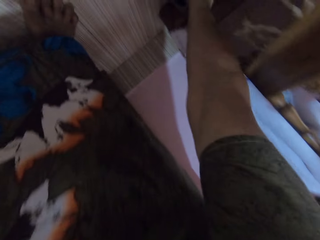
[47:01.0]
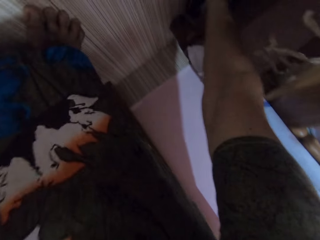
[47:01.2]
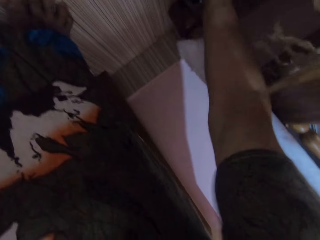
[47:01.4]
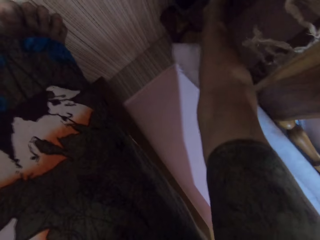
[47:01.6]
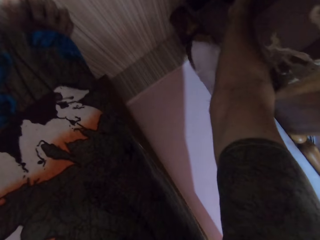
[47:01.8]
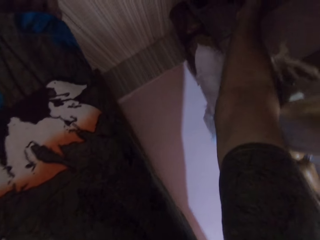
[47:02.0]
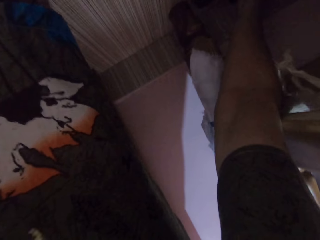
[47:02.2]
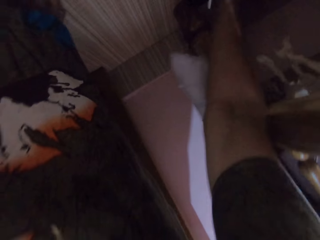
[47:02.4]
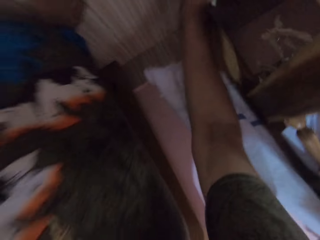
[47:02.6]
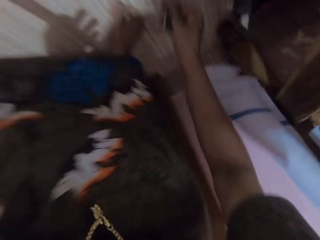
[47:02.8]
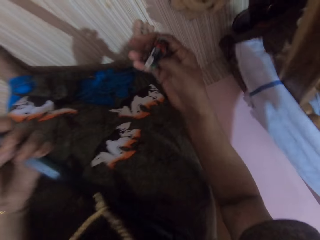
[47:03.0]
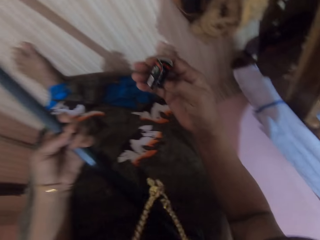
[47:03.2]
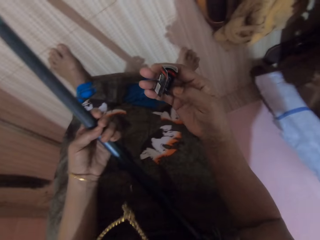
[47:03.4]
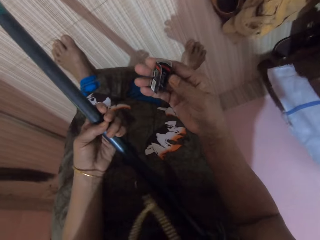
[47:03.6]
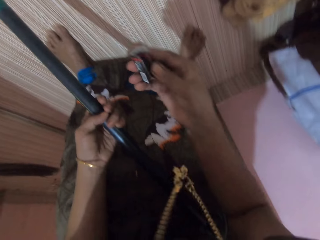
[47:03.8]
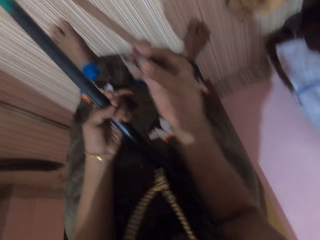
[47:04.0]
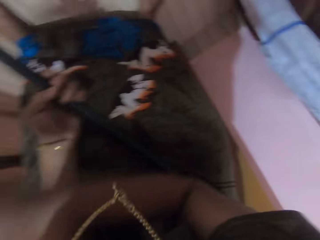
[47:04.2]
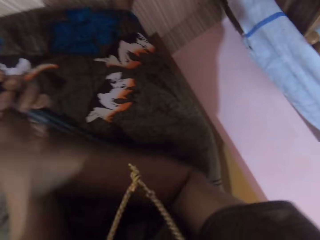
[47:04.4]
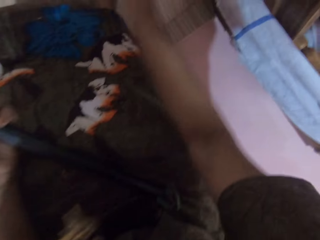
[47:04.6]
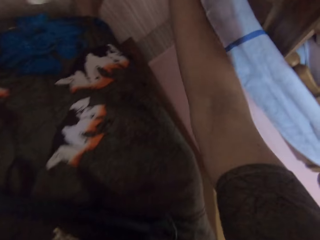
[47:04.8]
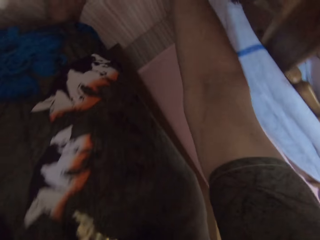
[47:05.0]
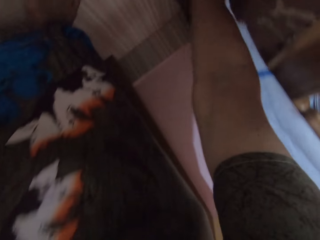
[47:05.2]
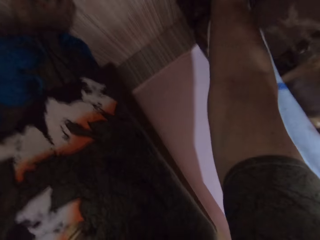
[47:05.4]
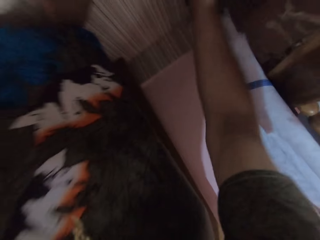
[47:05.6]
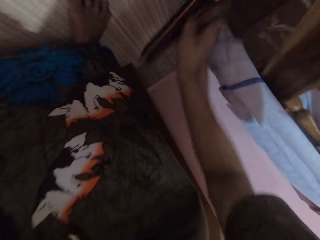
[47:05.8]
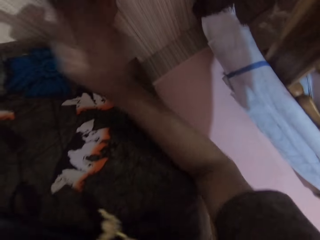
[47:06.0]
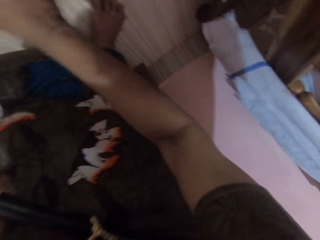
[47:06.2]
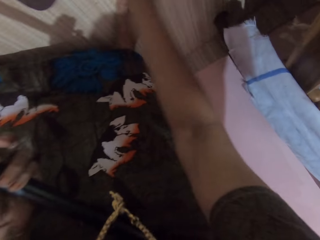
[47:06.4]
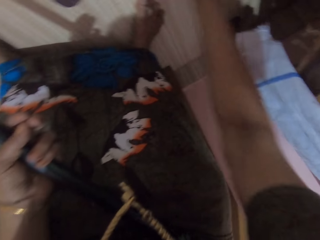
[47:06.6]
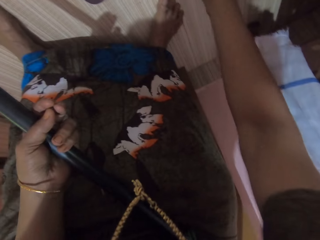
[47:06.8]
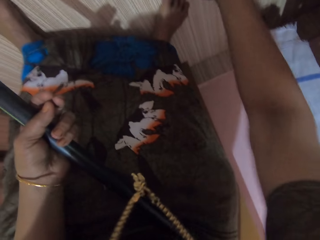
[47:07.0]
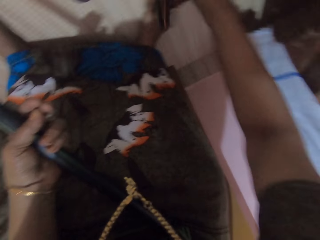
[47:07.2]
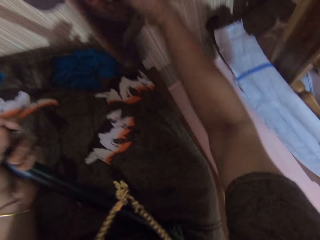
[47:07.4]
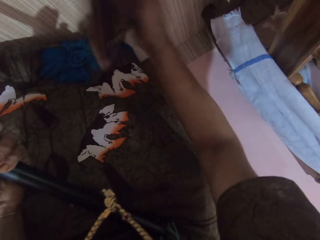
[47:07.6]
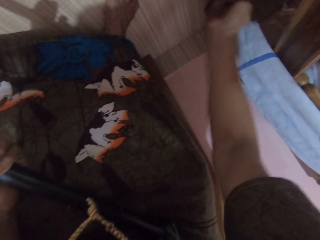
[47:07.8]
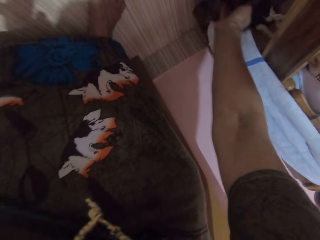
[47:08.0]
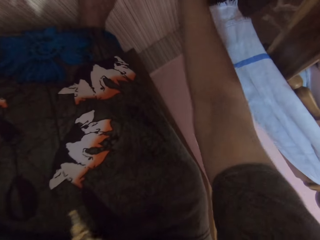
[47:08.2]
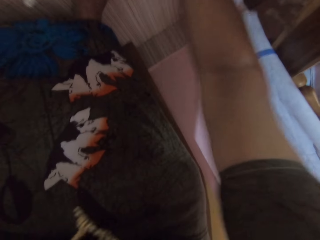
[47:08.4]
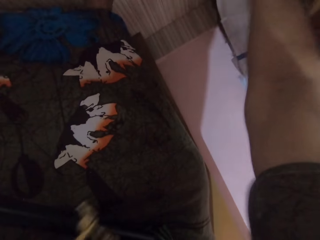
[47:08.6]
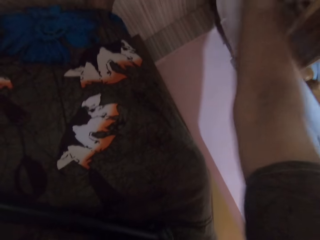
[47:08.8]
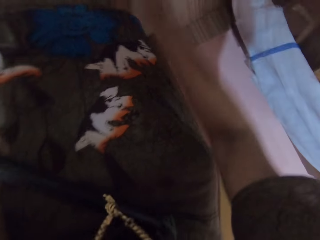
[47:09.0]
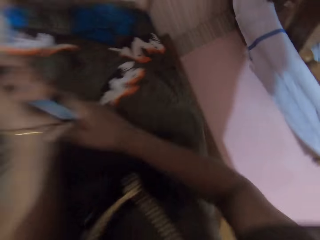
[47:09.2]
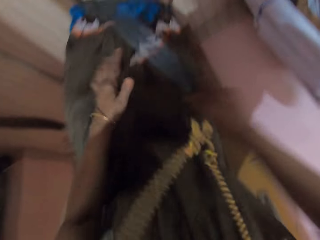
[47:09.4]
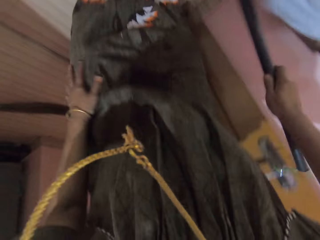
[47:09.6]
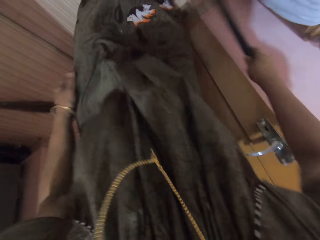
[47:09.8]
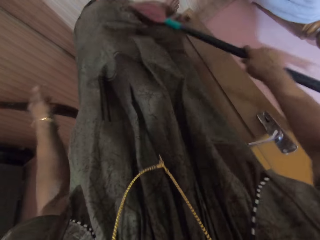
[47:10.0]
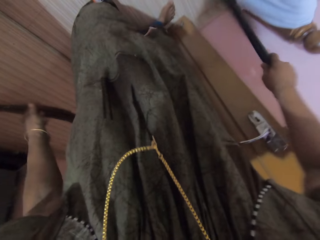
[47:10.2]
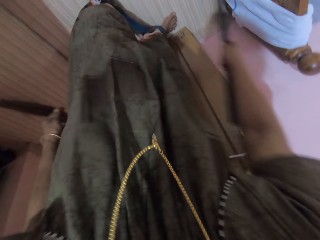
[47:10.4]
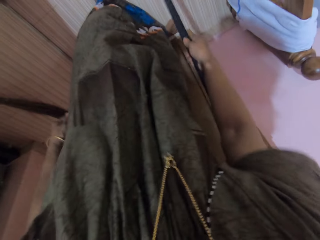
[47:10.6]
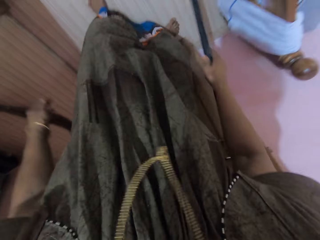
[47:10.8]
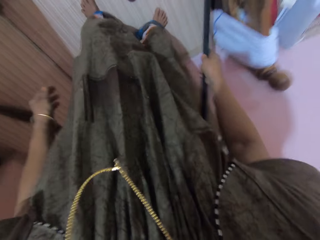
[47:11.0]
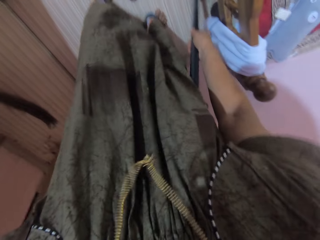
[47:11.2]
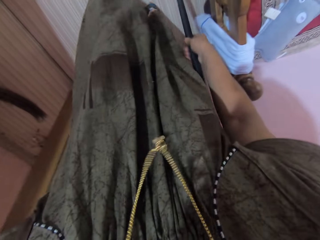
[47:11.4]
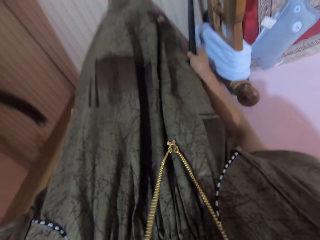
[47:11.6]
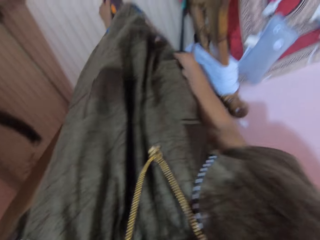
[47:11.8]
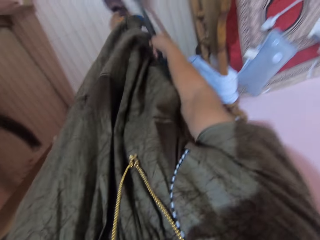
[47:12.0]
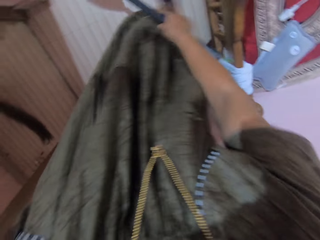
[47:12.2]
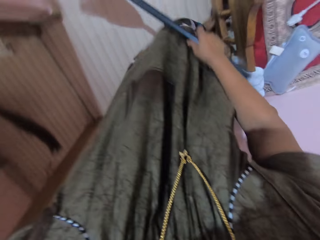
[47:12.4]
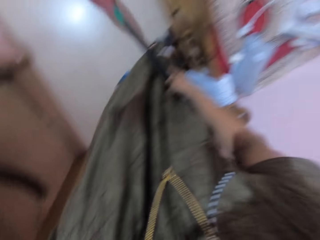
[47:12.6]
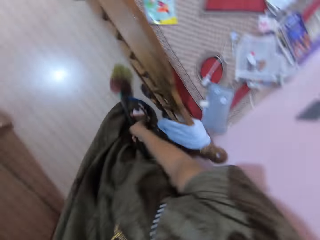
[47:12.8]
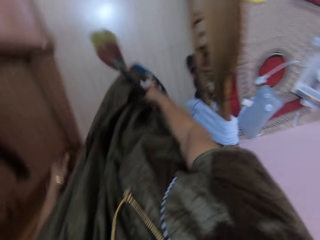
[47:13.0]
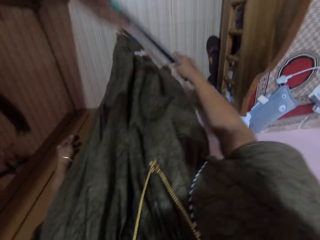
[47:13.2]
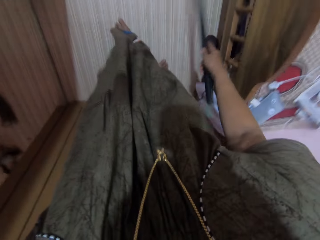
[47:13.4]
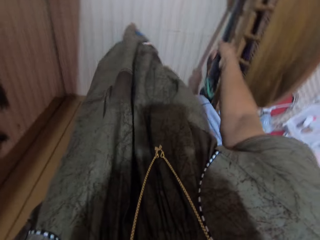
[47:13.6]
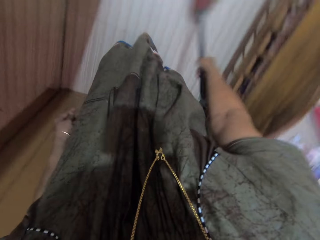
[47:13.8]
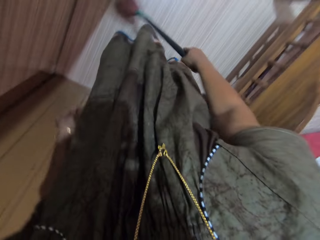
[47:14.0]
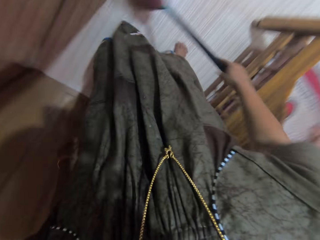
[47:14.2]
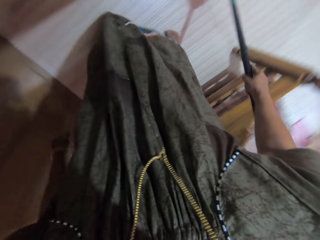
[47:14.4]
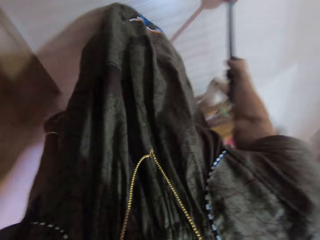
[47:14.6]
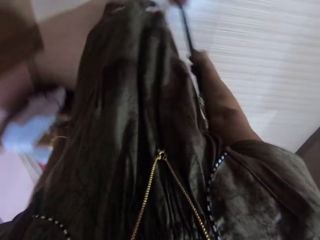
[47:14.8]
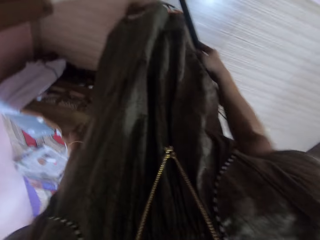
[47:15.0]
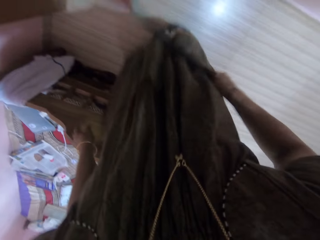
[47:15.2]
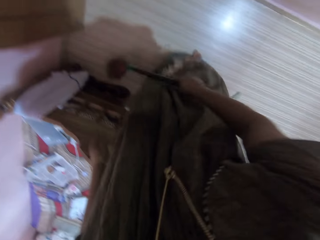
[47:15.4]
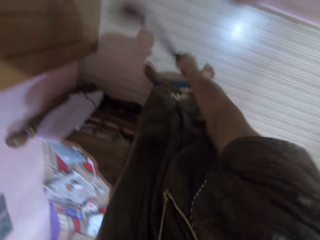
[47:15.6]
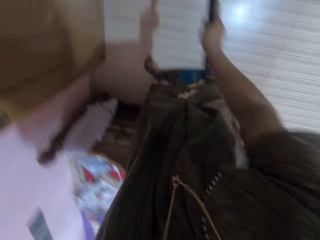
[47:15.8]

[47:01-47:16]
The camera wearer stuffs the rag under the bed with her right hand. She brings out a tag from under the bed with her right hand. She tosses the tag on the floor with her right hand. She pulls out a slipper or shoe from under the bed with her right hand. She puts down the shoe. She pulls out another slipper from under the bed with her right hand. She shakes off dirt from the slipper in her right hand. She puts down the shoe. She does something. She holds the broom with her right hand. She sweeps the floor with the broom in her right hand. She pushes the shoe under the bed.

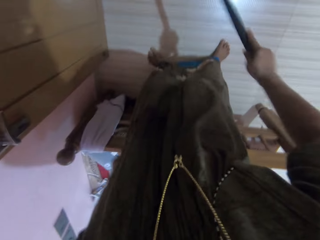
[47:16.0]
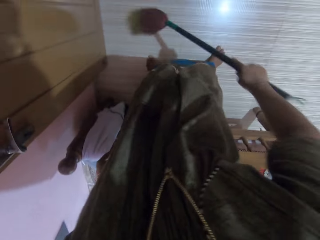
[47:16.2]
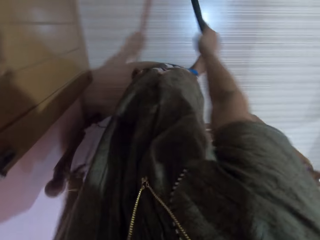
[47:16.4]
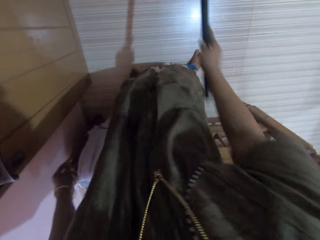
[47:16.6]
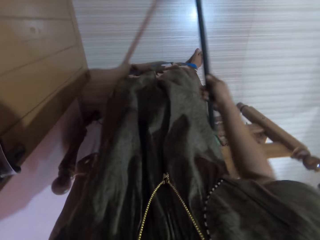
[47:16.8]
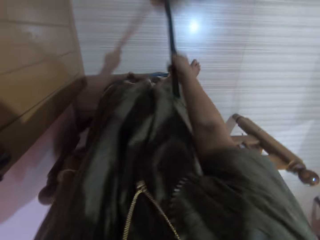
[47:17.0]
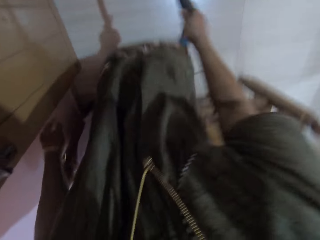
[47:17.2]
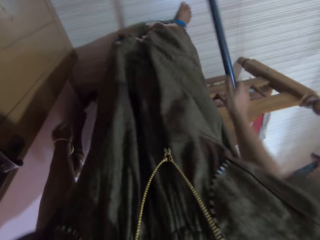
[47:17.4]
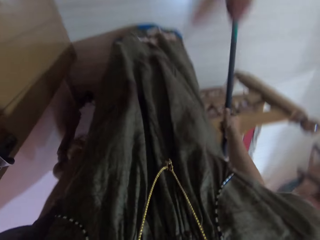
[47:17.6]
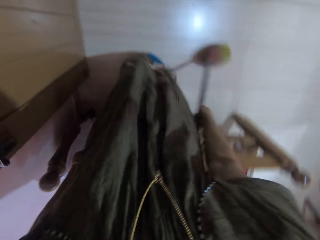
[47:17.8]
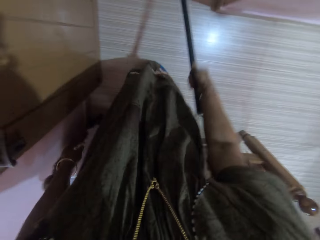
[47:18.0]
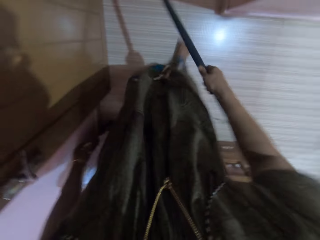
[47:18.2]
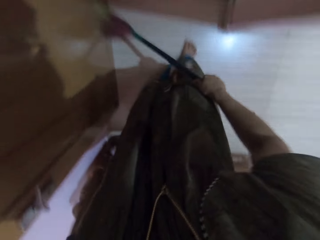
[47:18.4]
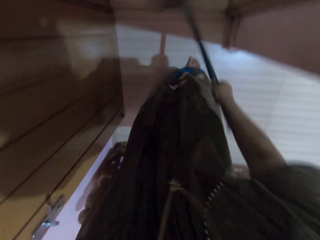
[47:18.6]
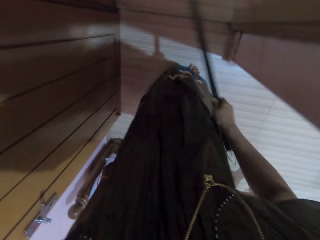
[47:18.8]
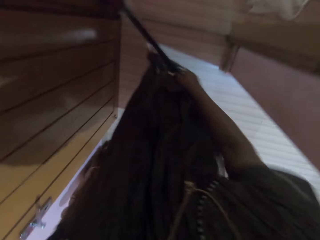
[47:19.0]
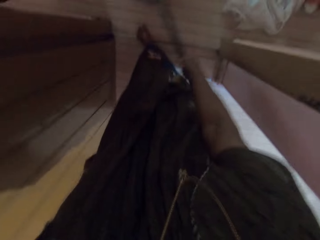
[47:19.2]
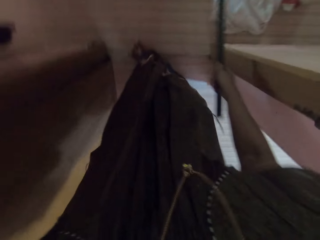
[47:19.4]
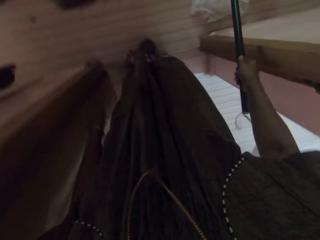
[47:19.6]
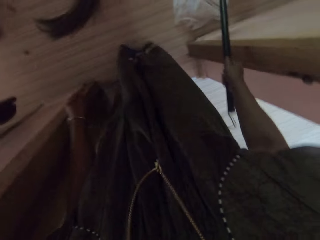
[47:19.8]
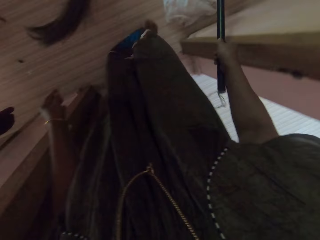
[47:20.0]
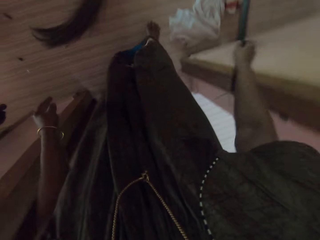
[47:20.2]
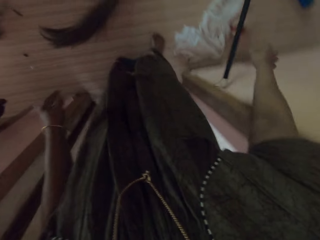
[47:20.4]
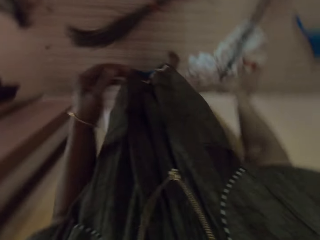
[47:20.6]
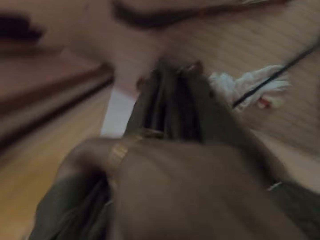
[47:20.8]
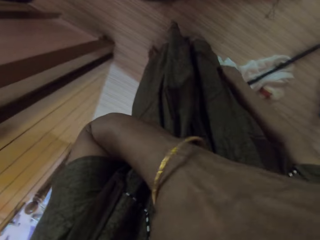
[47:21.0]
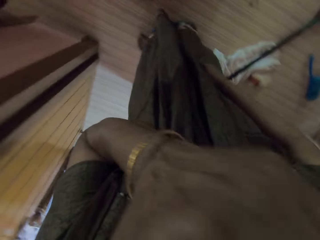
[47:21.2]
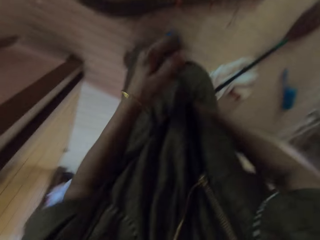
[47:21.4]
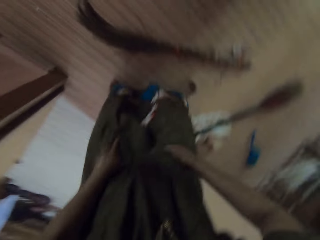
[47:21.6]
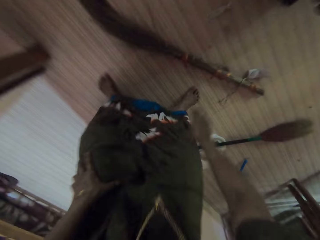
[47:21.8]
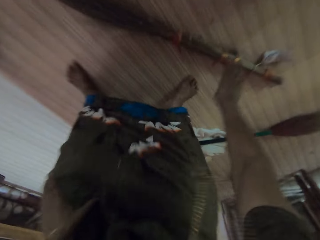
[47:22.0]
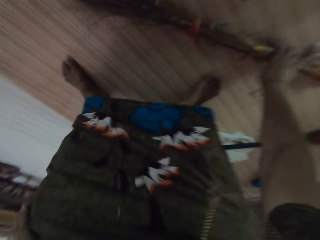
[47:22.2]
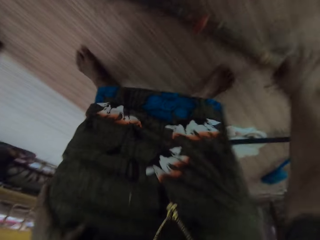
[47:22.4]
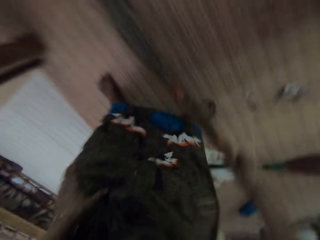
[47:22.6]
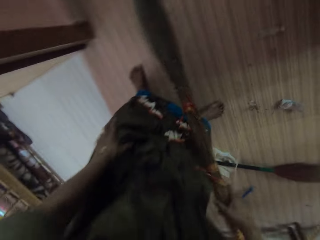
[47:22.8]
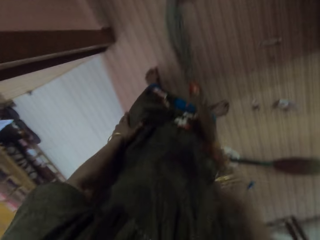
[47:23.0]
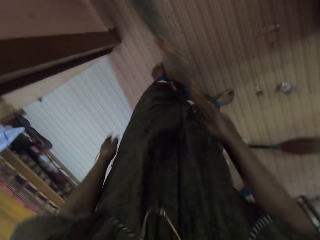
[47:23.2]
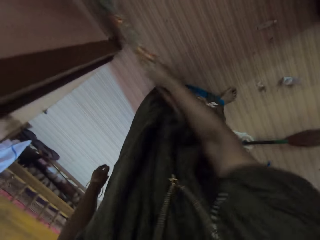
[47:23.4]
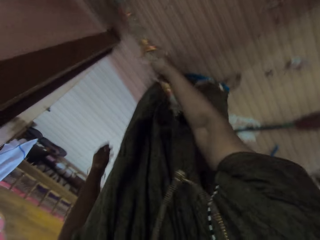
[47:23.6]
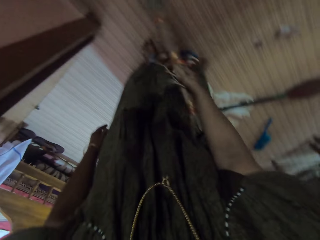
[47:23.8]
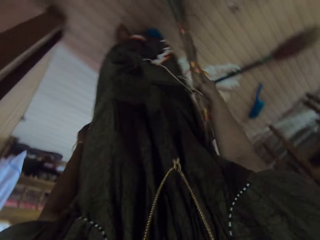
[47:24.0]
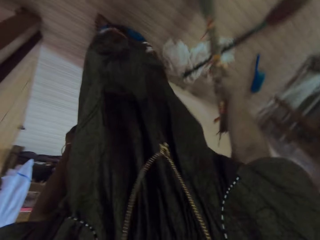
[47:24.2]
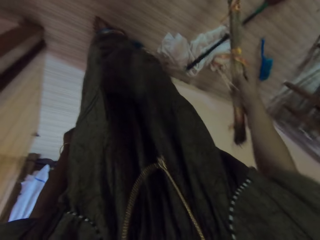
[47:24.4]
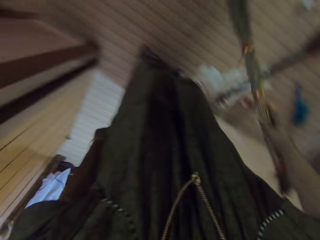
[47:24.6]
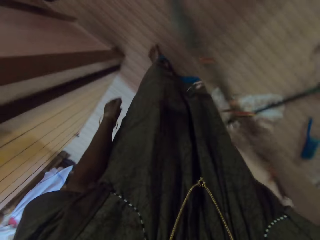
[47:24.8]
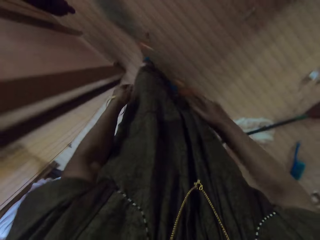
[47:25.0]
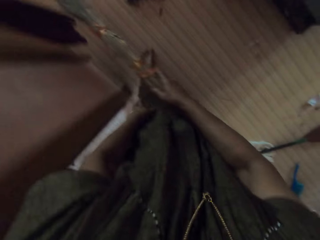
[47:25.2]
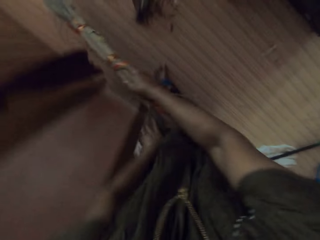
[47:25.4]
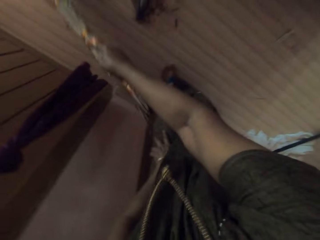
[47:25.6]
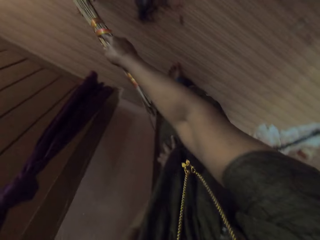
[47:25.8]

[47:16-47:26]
The camera wearer drops the broom on the floor with her right hand. She does something. She picks up another broom from the floor with her left hand. She sweeps the floor with the broom in her right hand.
